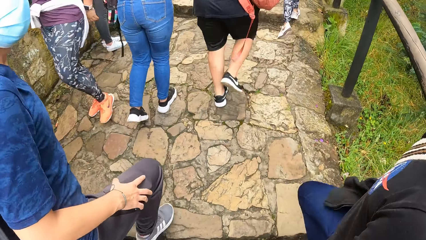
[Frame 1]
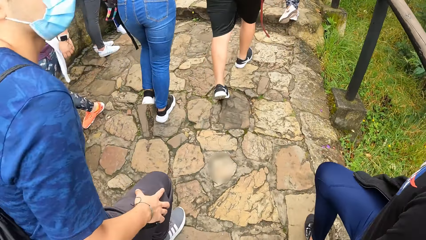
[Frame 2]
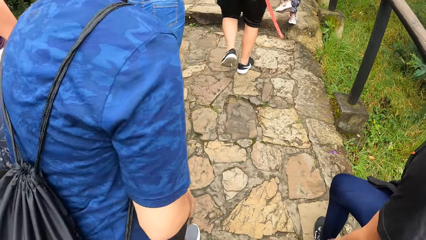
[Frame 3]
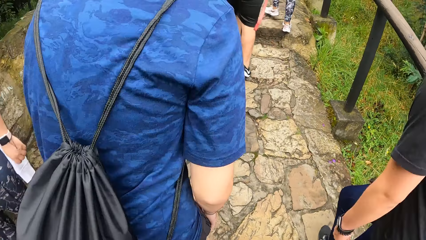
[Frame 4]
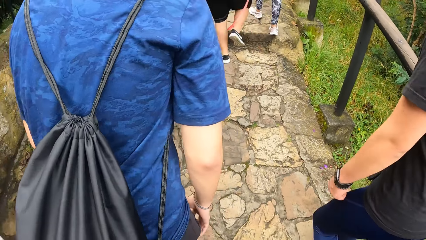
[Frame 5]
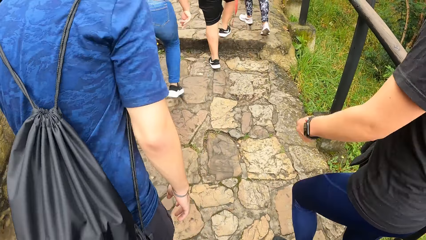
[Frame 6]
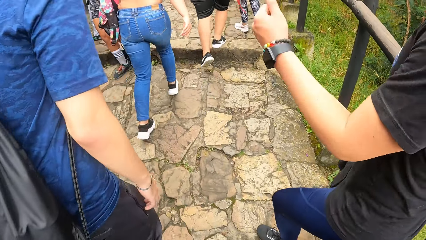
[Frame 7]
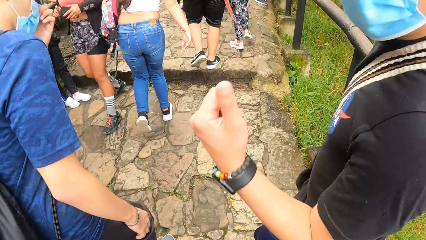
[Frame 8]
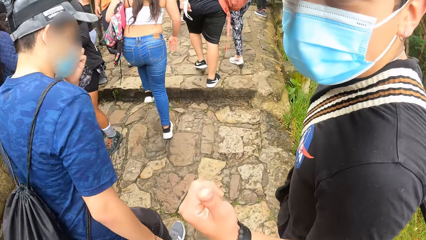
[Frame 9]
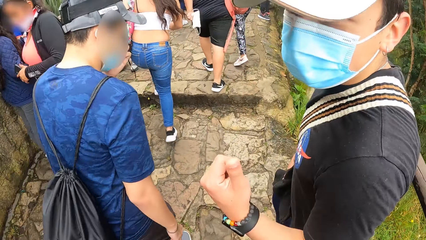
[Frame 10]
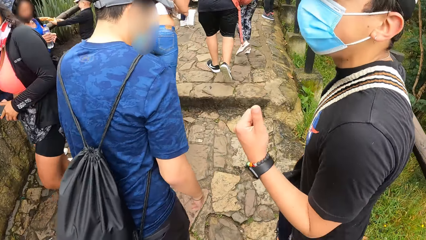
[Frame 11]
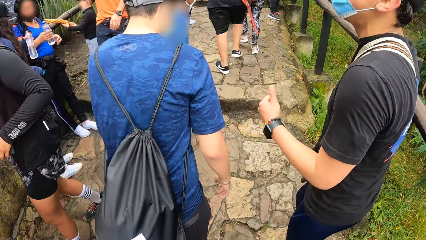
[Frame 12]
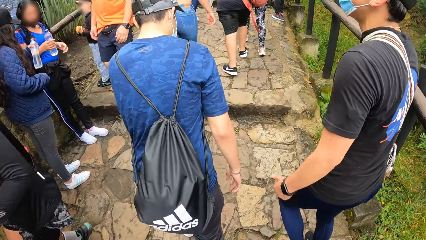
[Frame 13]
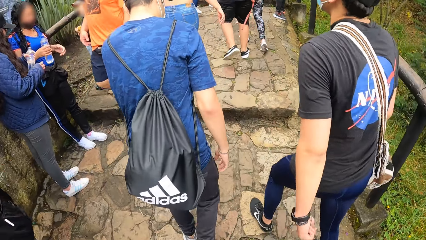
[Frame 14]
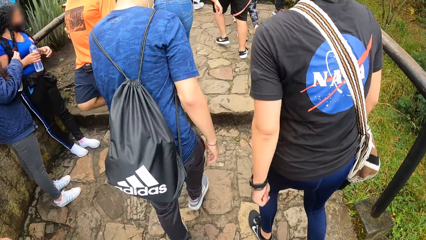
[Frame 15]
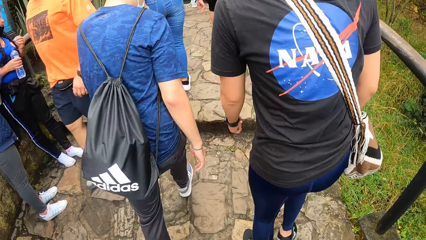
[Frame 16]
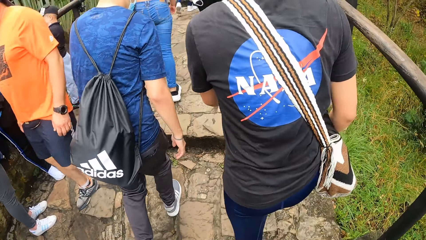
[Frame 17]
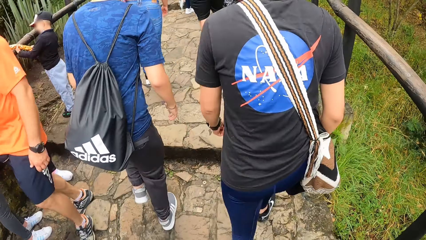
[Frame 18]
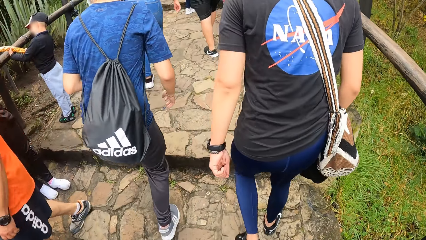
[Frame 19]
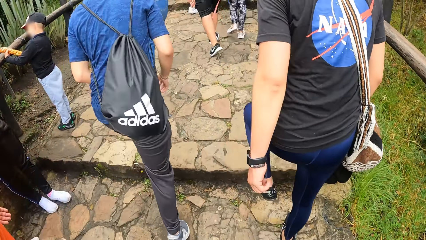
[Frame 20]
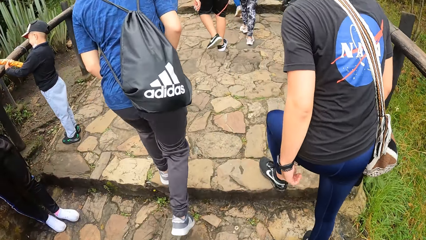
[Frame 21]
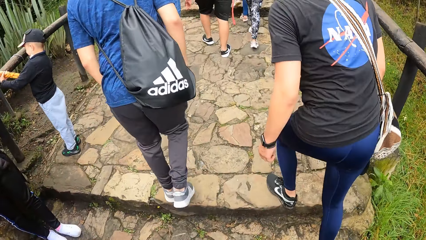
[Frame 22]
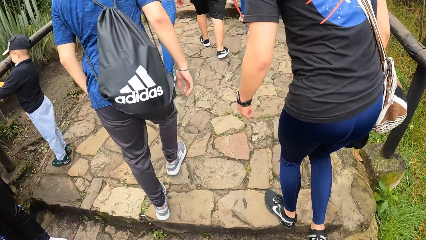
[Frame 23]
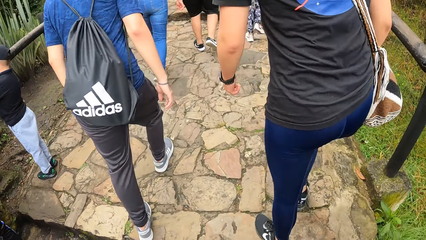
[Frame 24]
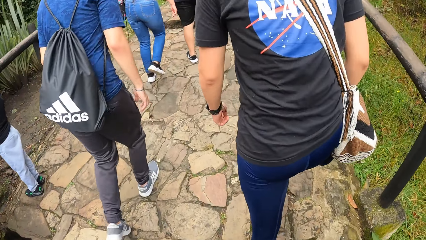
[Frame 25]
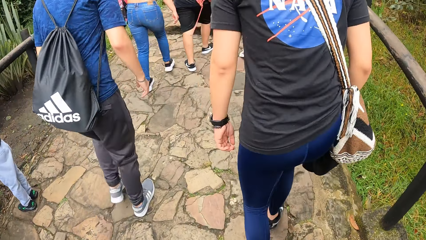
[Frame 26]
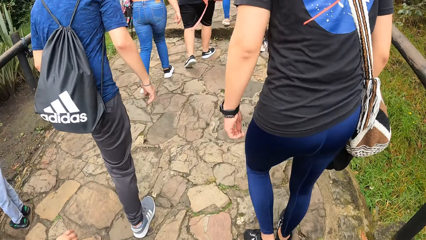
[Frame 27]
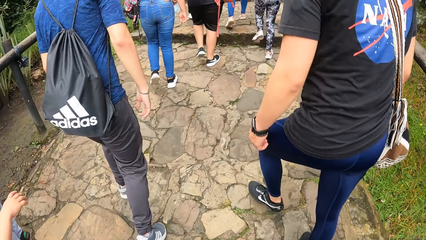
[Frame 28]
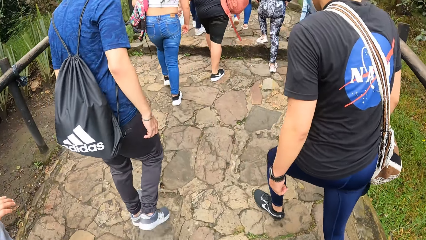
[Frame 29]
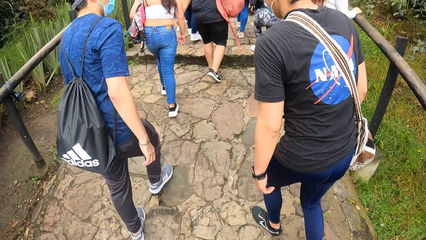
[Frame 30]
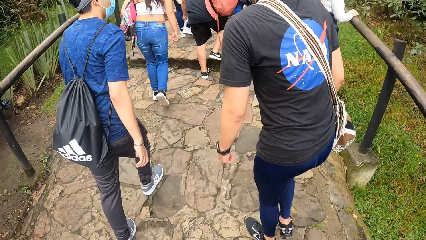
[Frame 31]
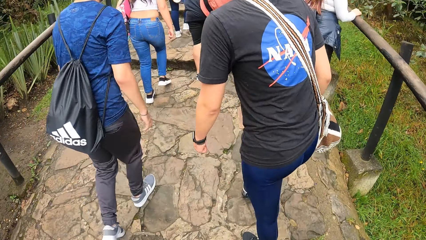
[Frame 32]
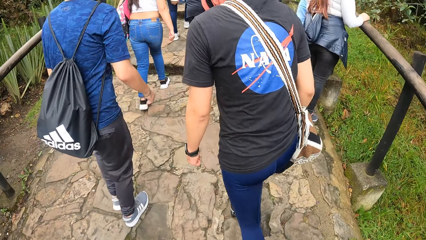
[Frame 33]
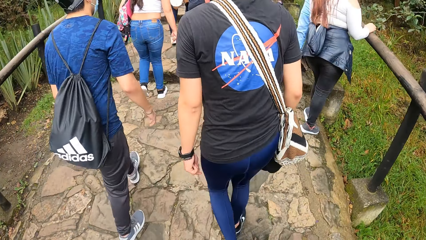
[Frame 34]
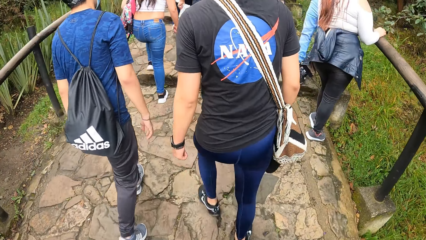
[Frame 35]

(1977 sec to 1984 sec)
A man converses with the camera wearer.

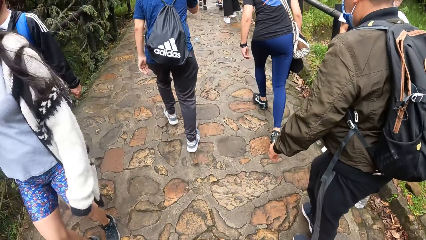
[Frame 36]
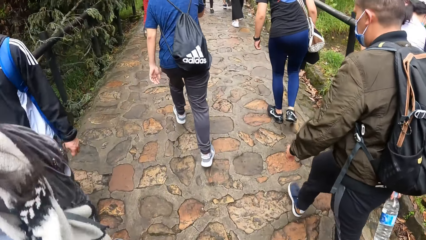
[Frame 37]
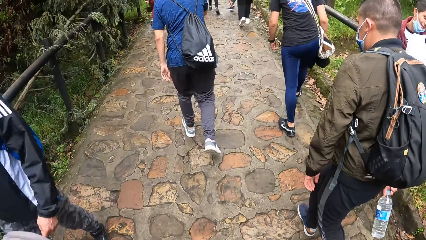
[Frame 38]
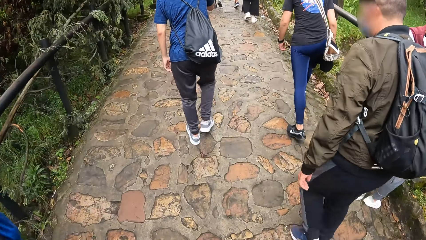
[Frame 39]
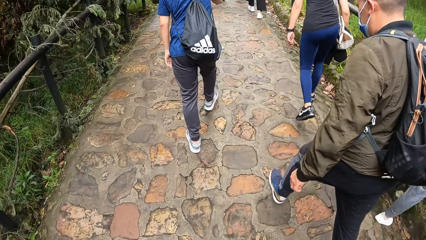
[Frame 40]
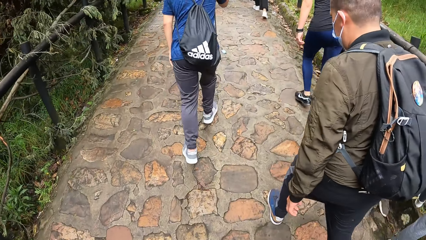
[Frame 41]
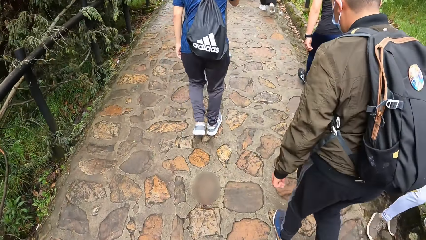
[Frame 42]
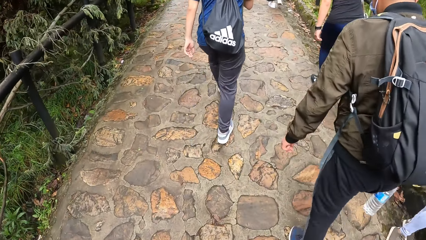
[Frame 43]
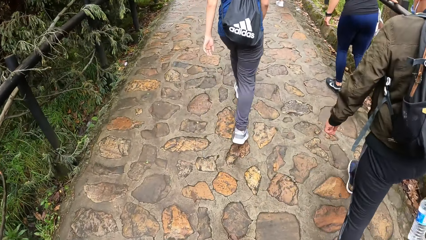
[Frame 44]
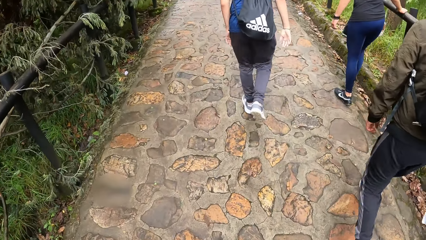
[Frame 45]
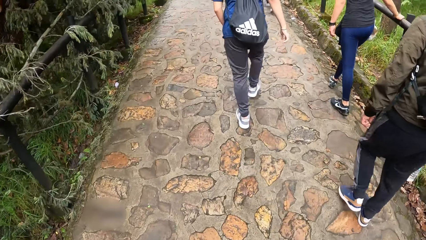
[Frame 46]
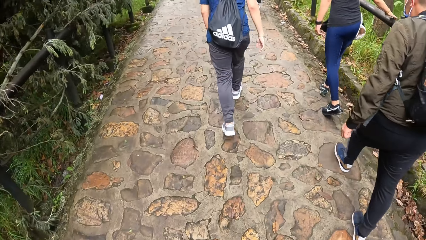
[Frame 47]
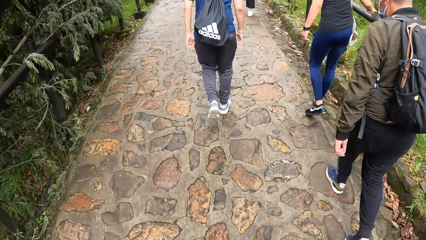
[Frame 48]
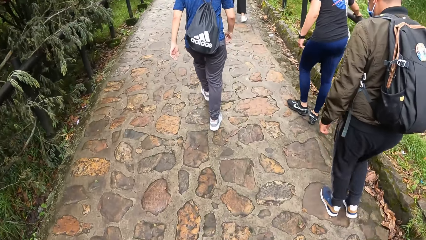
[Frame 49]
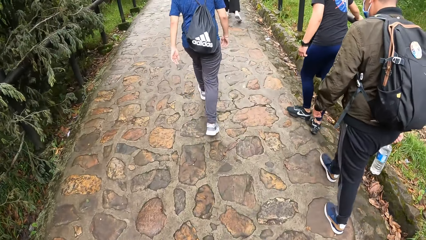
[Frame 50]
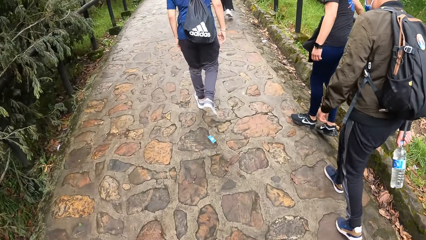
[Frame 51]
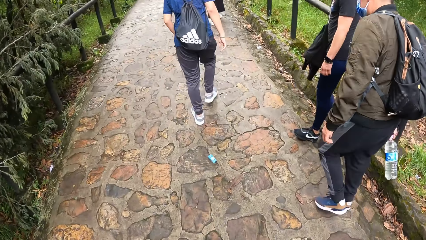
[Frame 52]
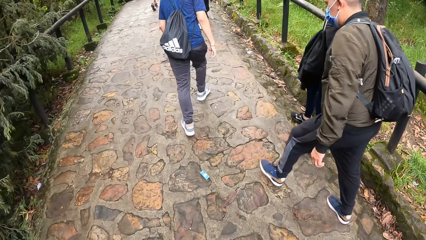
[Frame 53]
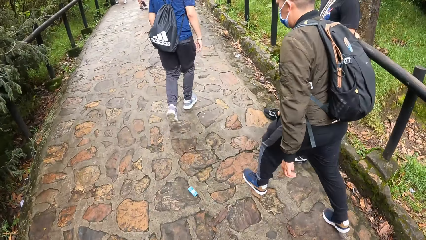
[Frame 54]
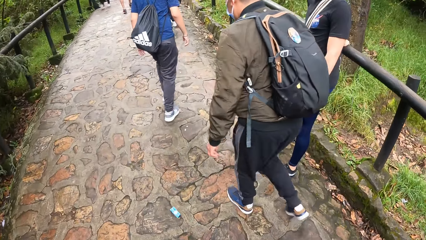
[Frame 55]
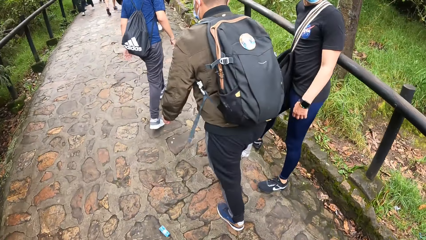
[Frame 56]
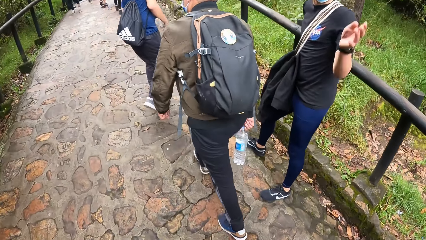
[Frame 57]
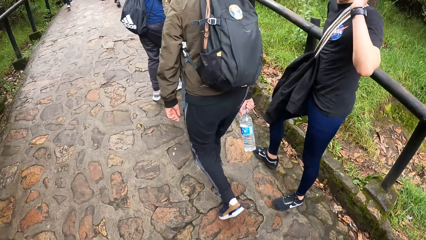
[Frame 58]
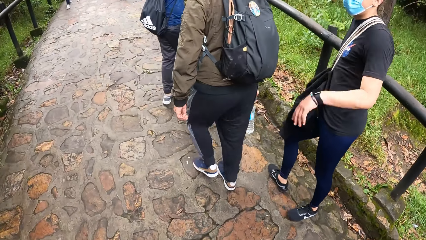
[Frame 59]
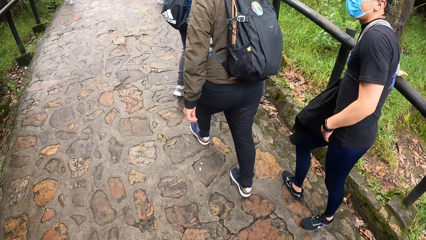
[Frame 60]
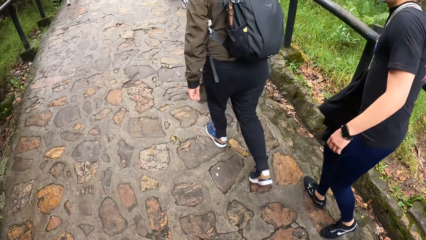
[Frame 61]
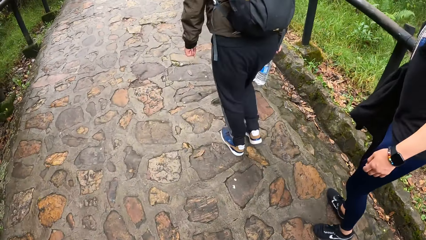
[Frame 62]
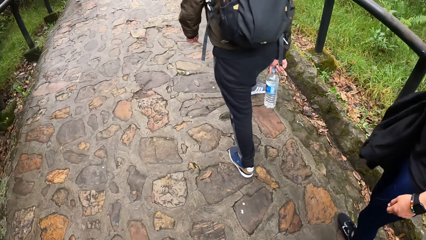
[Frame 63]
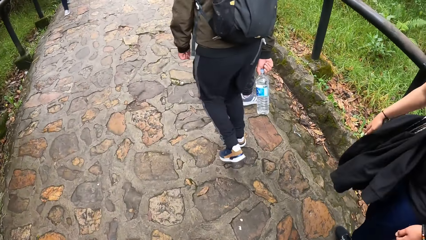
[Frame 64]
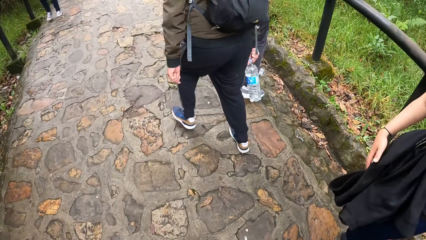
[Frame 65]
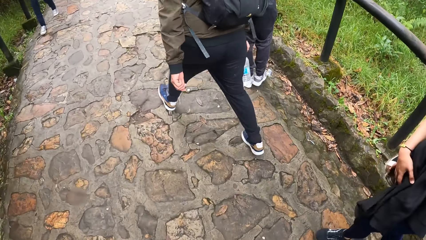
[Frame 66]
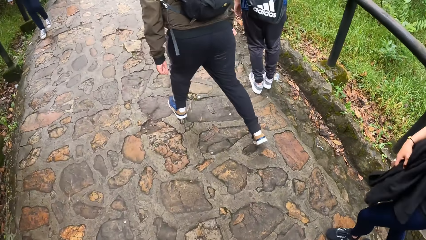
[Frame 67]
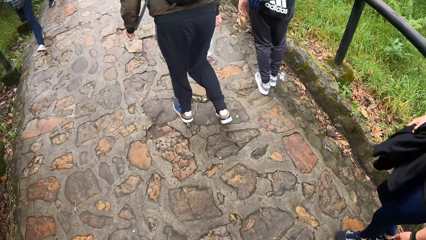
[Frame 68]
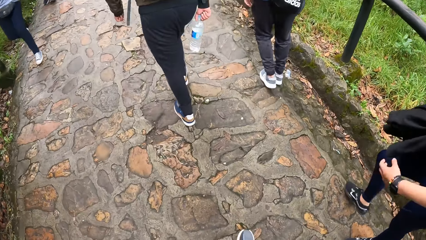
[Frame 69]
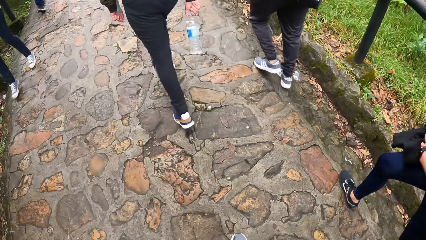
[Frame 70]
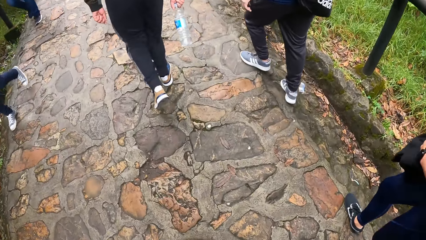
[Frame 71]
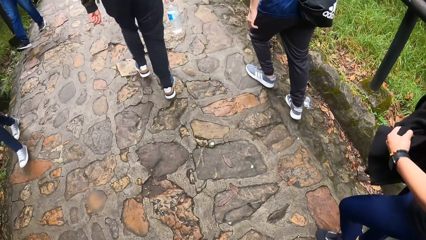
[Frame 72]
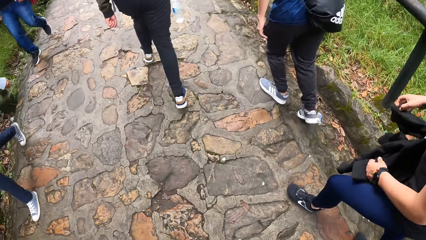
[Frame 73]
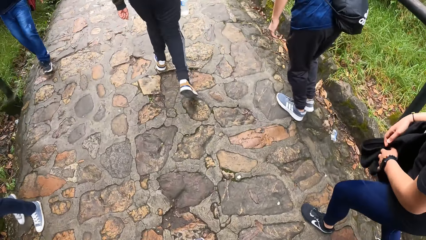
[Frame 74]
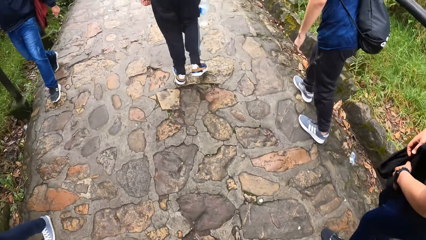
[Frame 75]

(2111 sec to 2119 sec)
A man holds the guard rail of the bridge with his right hand. The man converses with the camera wearer.
